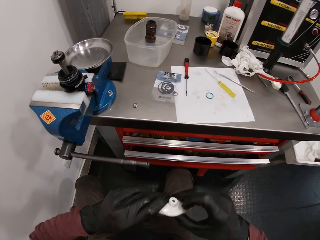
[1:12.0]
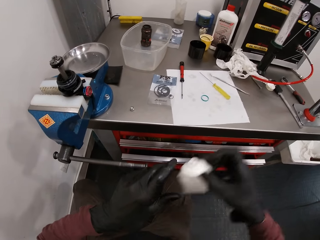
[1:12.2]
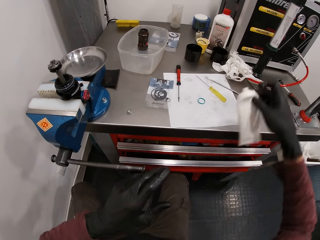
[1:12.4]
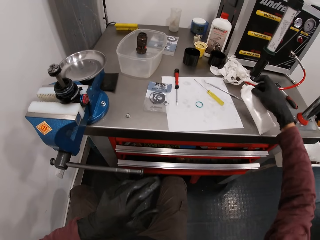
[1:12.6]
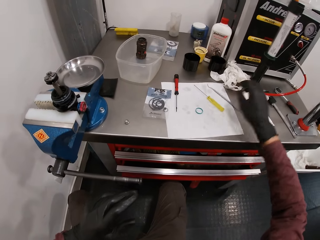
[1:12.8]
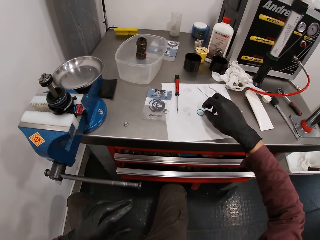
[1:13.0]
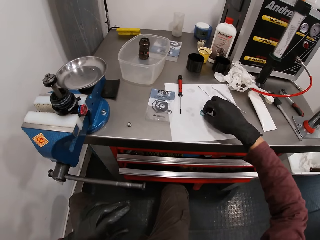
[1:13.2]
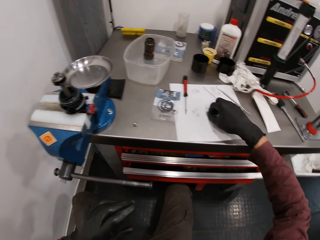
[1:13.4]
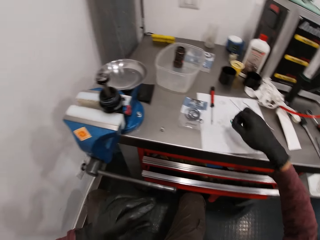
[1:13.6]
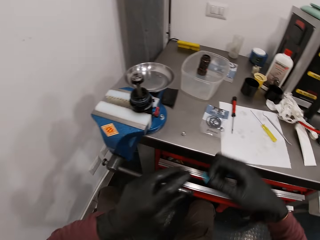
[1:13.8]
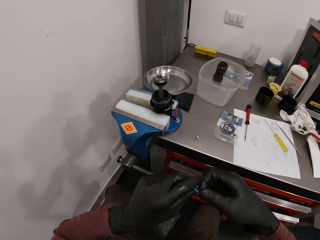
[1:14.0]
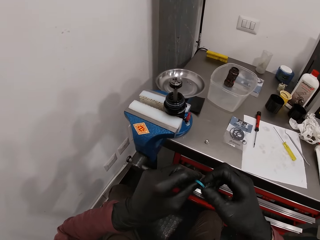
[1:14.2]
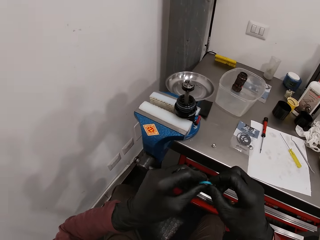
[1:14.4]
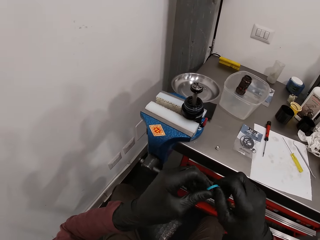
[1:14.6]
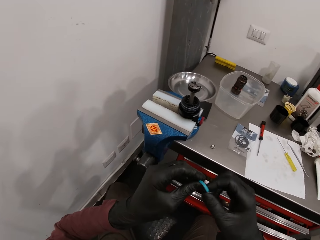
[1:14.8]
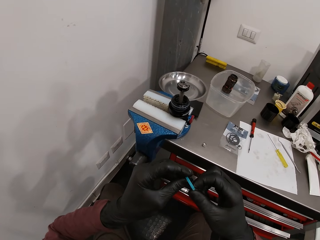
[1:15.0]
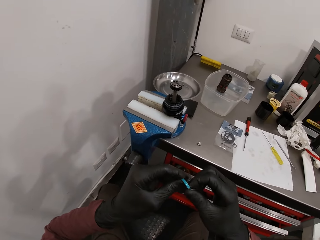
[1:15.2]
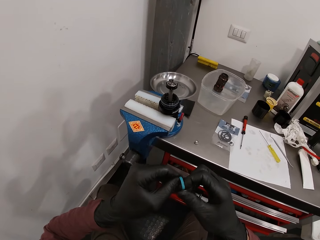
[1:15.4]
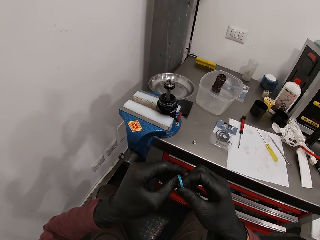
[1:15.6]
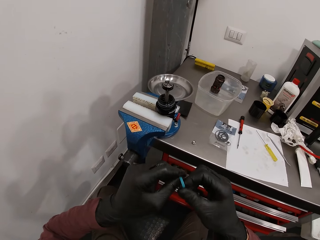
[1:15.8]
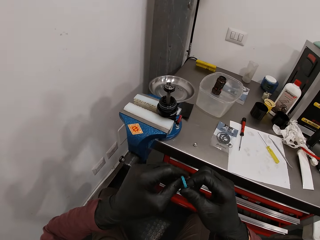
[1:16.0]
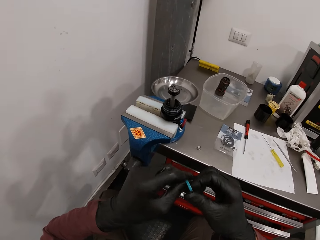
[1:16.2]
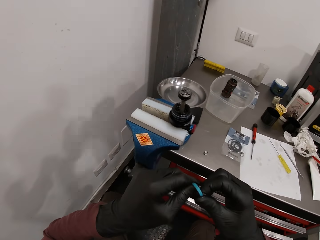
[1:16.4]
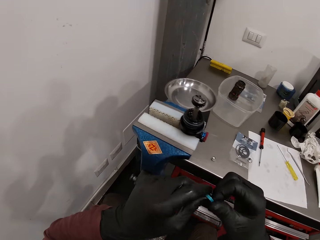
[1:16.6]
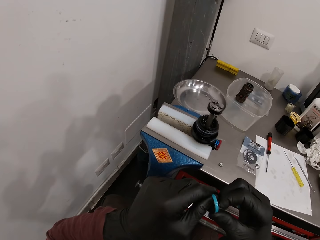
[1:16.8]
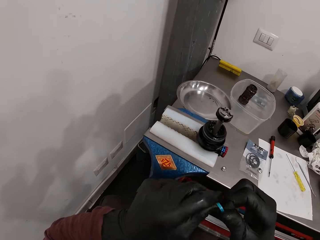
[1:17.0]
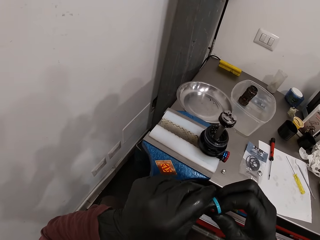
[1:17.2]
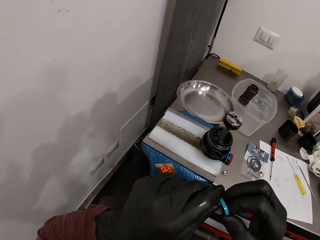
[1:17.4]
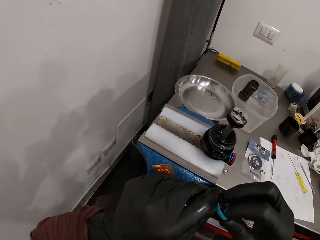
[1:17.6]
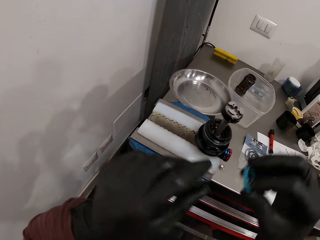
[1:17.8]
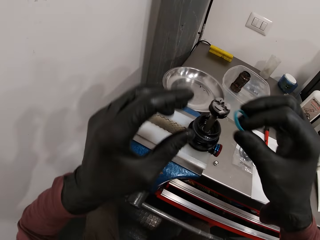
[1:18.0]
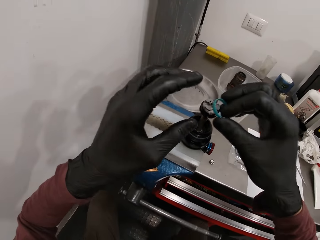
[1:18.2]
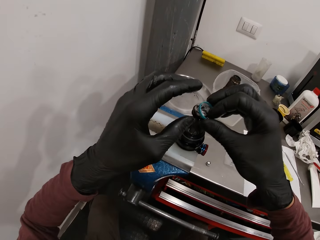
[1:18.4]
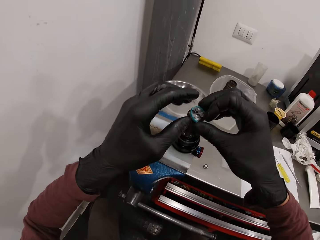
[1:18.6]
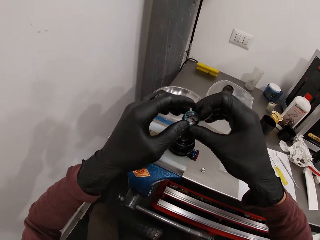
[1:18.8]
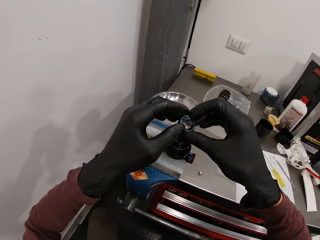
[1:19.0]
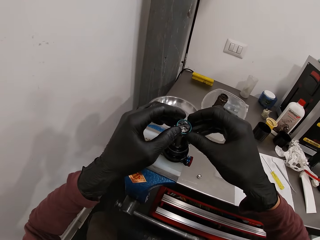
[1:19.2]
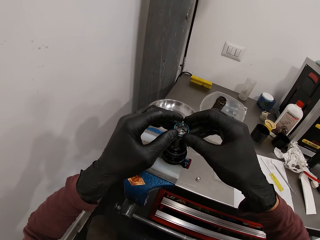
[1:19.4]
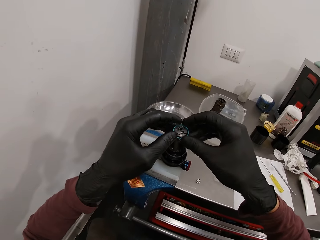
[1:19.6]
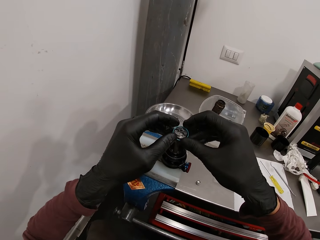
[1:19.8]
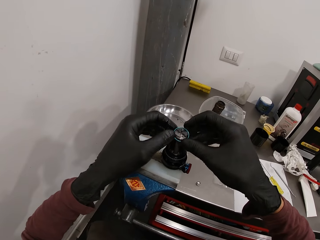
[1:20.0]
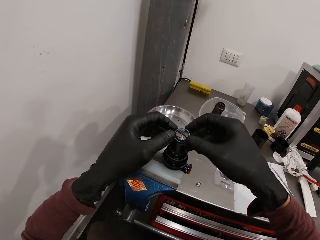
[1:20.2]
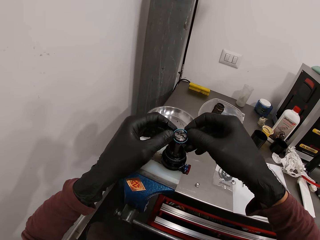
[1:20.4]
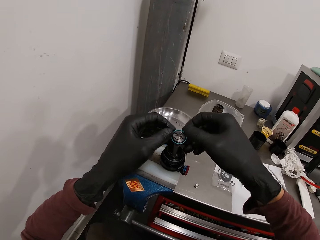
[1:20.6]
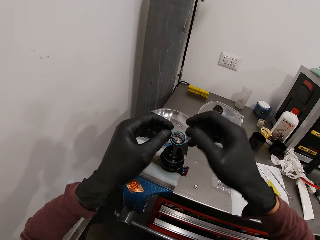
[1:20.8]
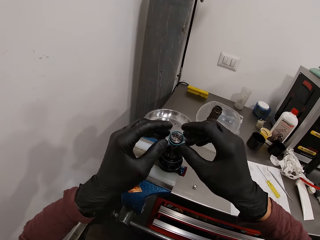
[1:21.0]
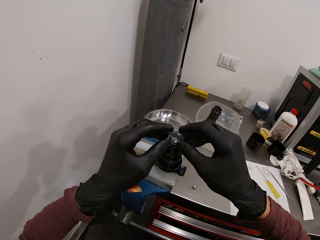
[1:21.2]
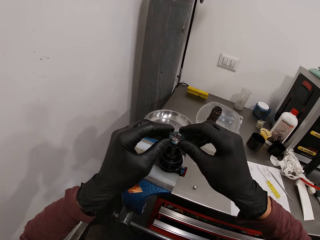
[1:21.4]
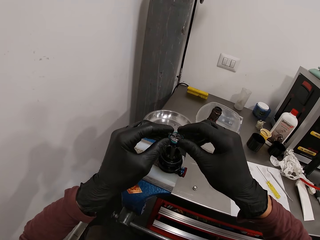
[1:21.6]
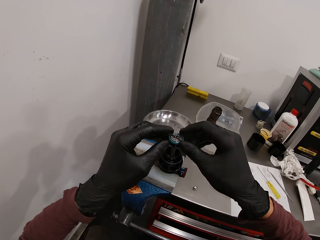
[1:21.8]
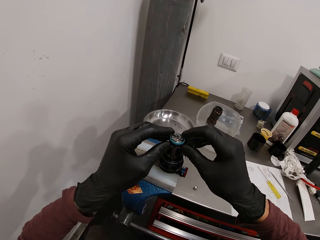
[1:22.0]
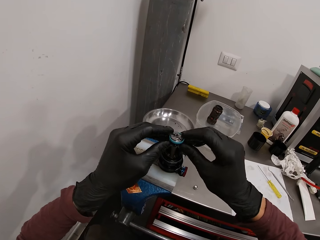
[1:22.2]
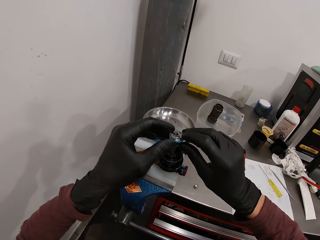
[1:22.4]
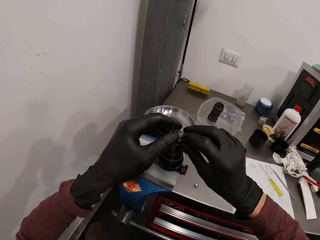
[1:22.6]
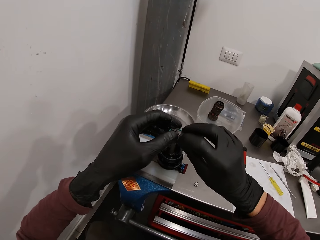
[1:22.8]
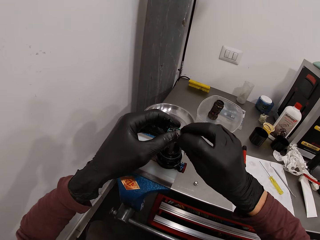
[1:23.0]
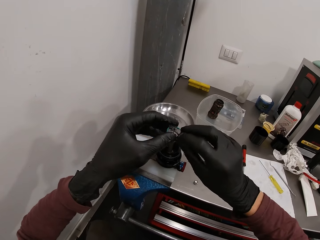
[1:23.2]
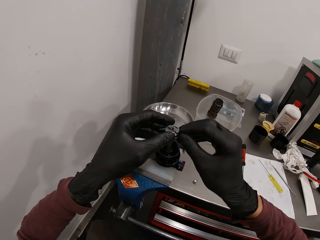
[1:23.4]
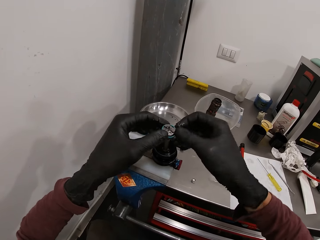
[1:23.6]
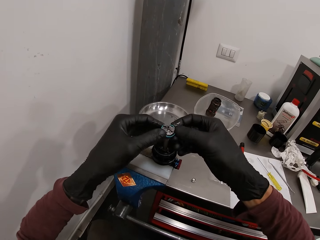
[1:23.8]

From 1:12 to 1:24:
The camera wearer removes the liquid in the air backless tube or lubricant tube. He drops the lubricant tube on the table with his right hand. He picks up the rubber seal or base valve on the paper on the countertop. He places his left hand on the rubber seal in his right hand. He applies the liquid on the base valve. He attaches the rubber seal to the bench vice with both hands.

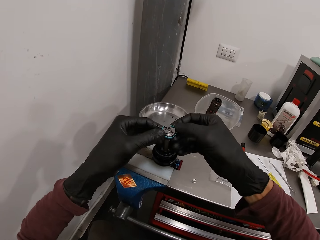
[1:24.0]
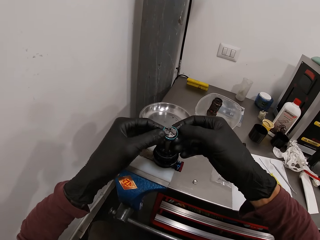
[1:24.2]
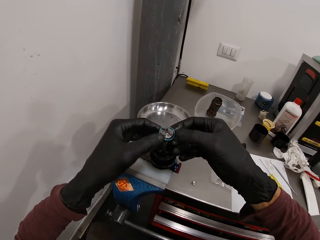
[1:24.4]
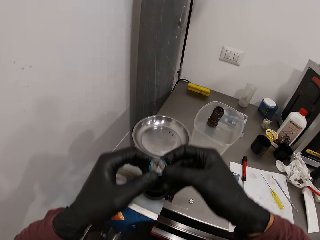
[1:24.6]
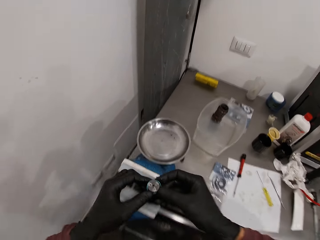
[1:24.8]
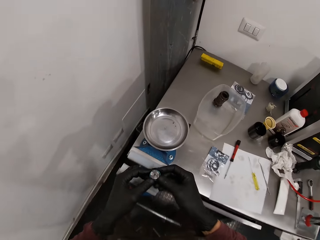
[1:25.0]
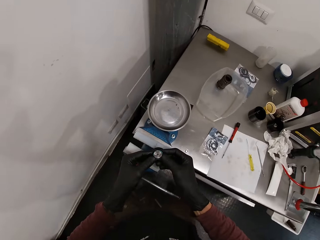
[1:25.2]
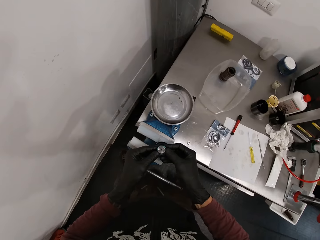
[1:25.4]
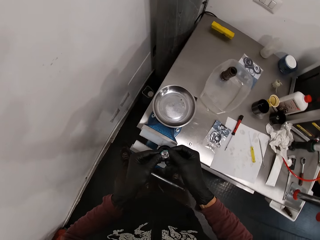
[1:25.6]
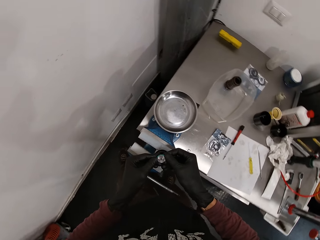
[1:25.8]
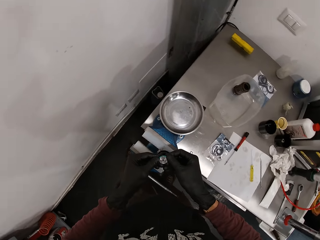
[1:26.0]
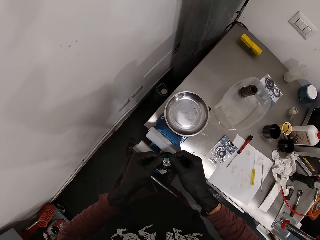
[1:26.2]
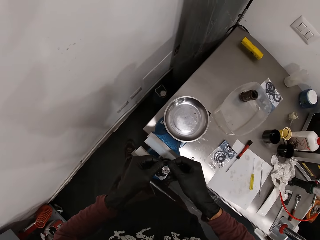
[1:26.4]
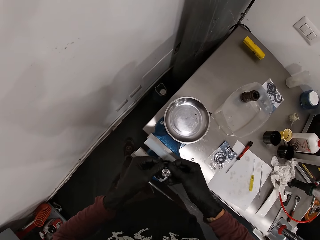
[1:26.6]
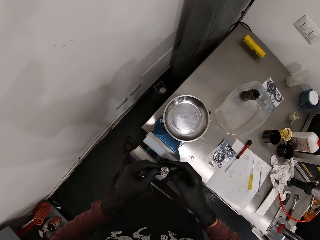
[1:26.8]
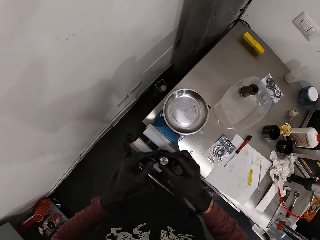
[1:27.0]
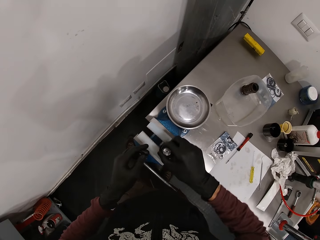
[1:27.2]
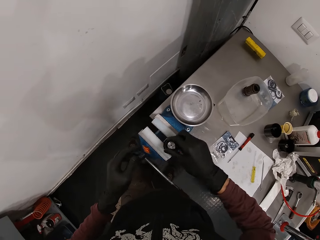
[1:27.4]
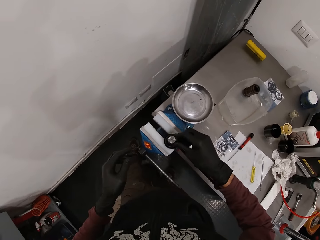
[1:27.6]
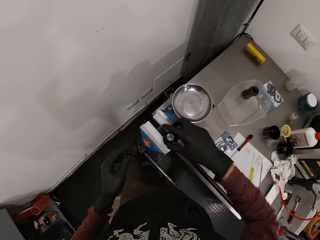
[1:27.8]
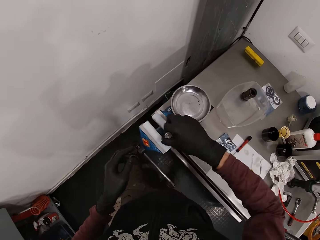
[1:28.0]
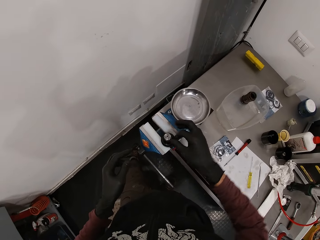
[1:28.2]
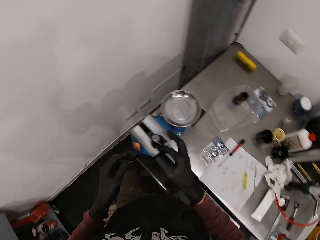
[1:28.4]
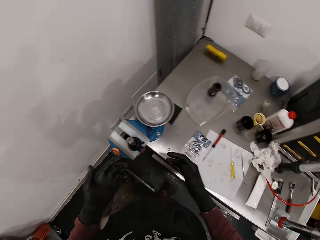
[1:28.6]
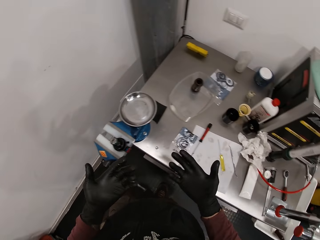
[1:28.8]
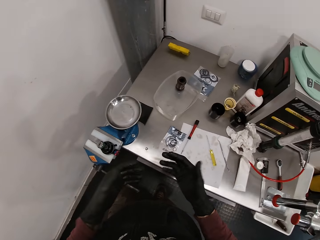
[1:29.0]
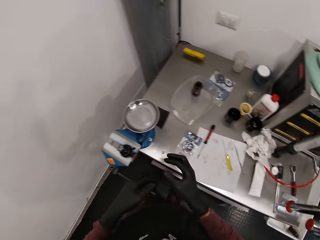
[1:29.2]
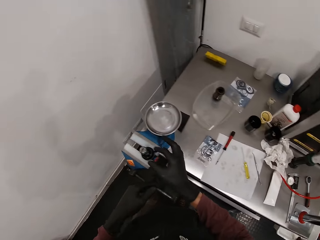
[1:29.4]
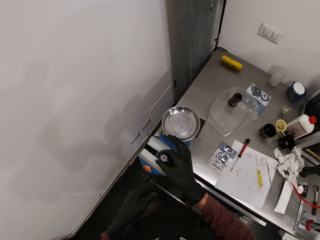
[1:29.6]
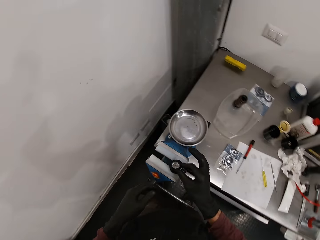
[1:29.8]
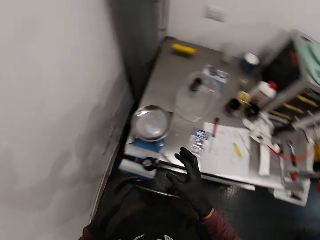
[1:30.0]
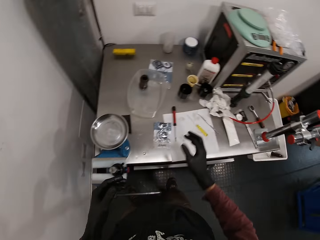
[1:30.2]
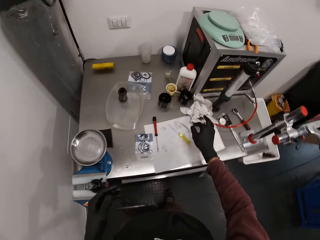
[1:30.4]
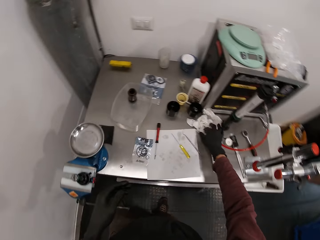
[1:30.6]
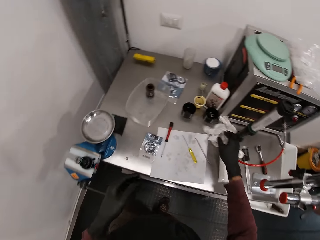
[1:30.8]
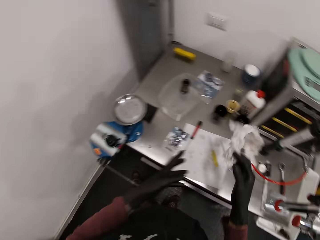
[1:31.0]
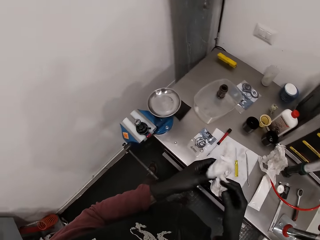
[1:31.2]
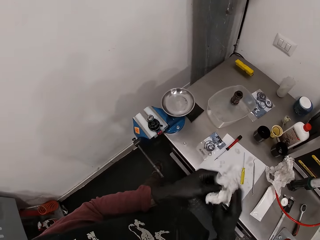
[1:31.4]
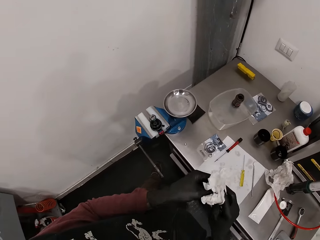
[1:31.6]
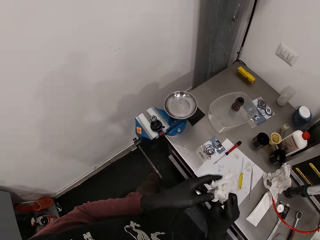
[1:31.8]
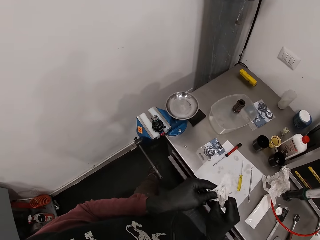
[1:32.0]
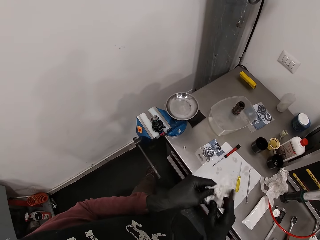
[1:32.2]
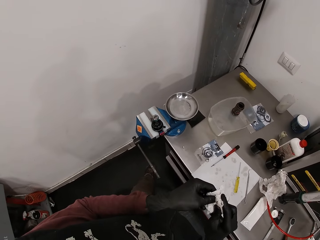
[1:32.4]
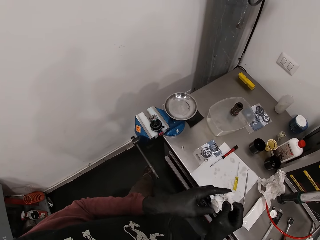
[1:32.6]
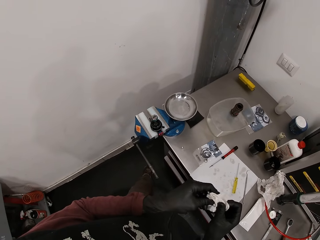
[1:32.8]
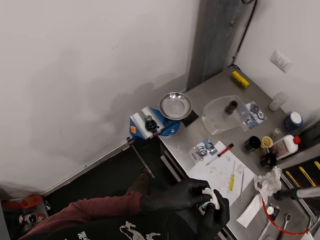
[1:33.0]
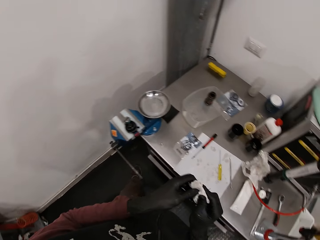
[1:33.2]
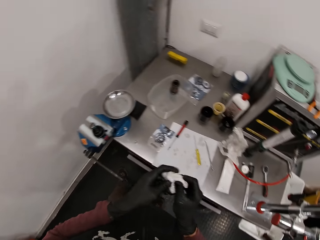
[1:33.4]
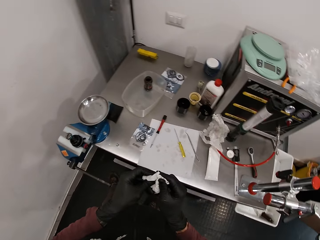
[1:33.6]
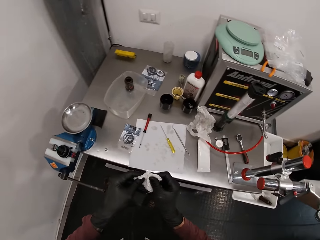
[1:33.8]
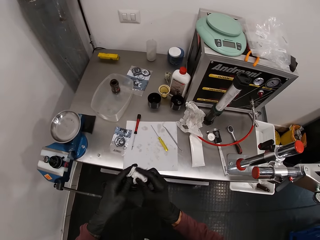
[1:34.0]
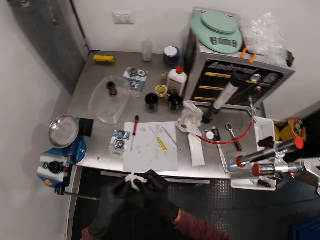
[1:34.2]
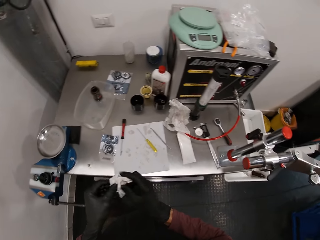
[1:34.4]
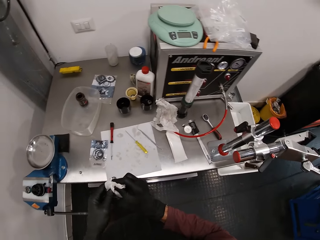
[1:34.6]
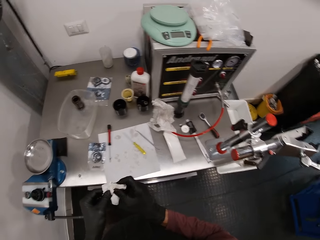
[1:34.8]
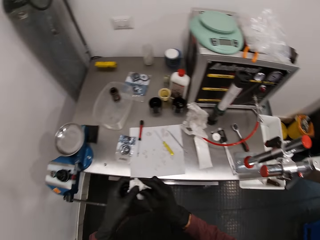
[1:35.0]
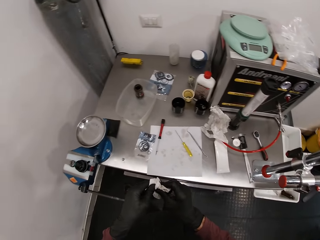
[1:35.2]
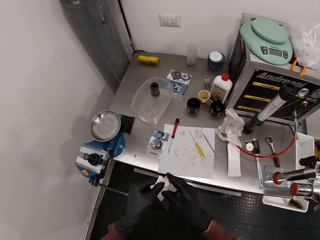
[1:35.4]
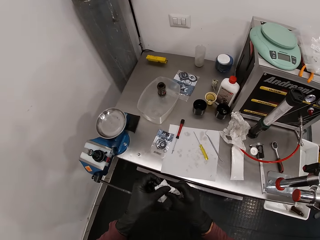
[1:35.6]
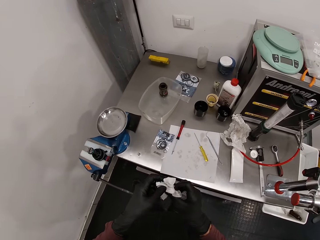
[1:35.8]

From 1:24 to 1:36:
The camera wearer looks at the hands. He touches the metal. He picks up a tissue paper from the countertop with his right hand. He cleans both hands with the tissue paper.
